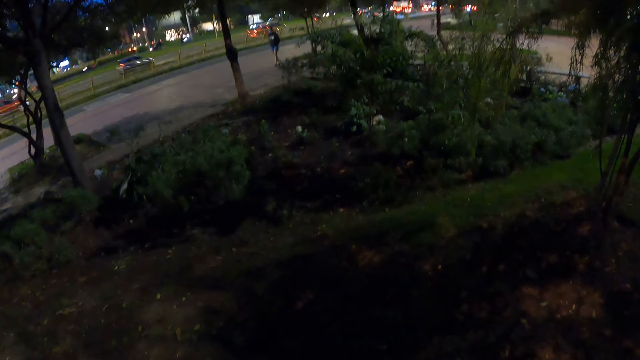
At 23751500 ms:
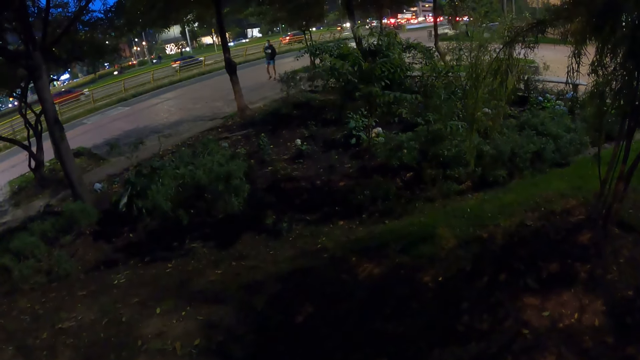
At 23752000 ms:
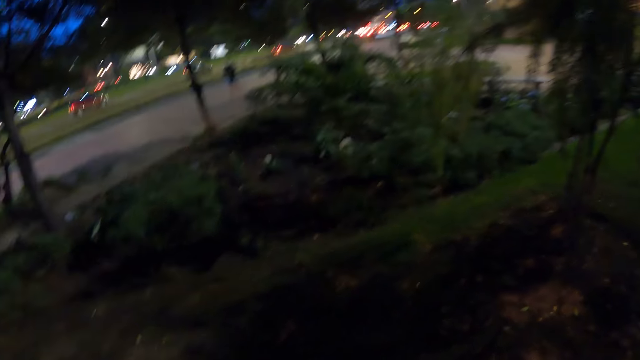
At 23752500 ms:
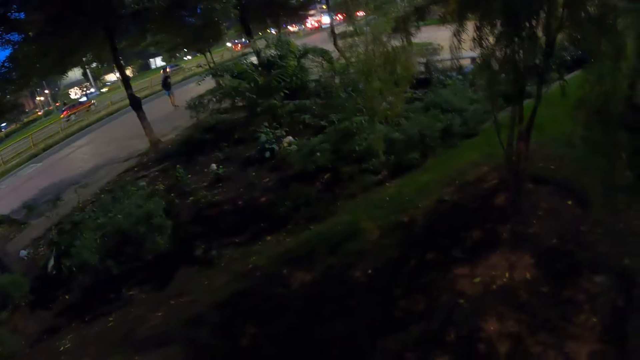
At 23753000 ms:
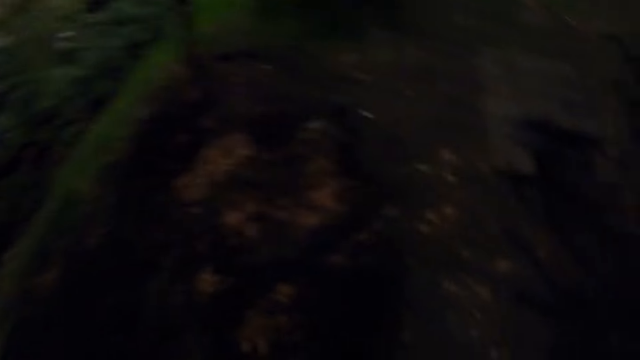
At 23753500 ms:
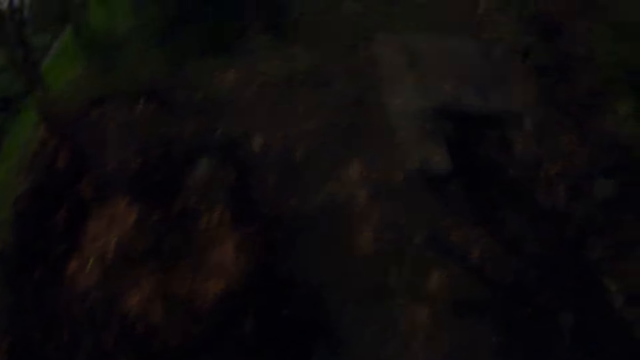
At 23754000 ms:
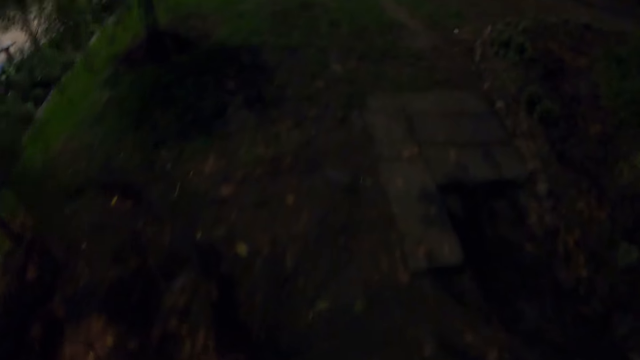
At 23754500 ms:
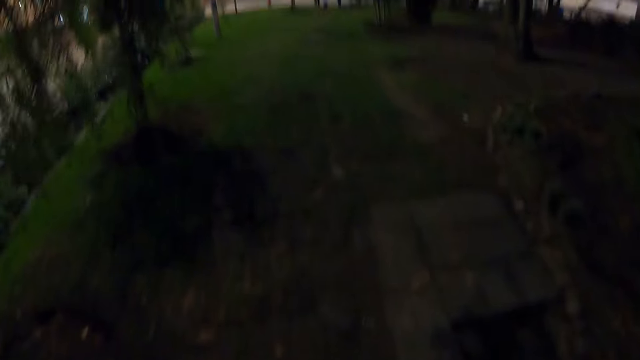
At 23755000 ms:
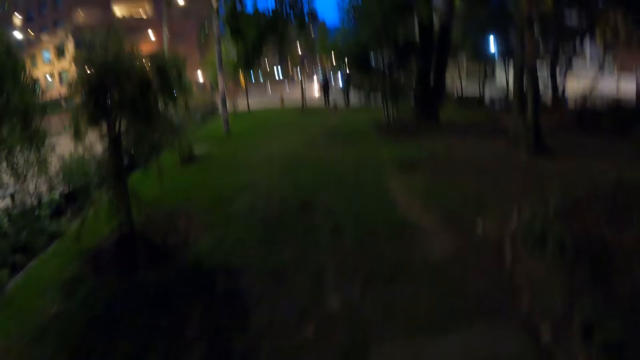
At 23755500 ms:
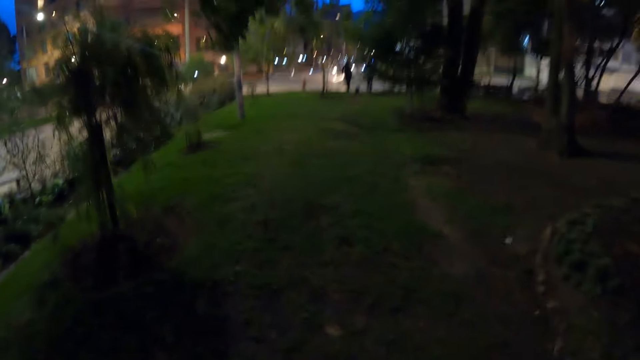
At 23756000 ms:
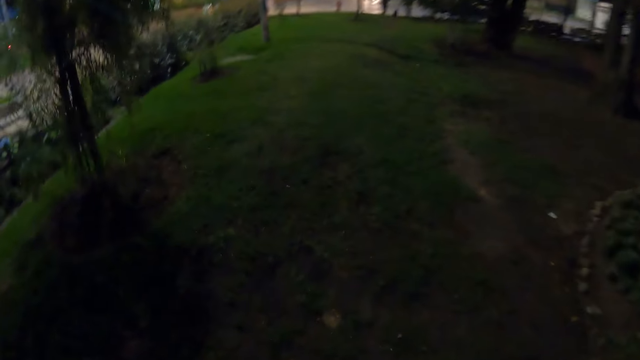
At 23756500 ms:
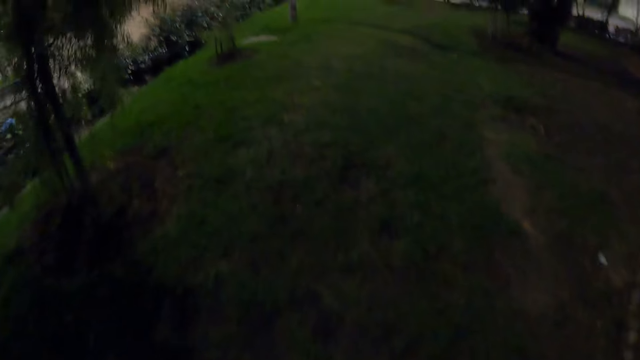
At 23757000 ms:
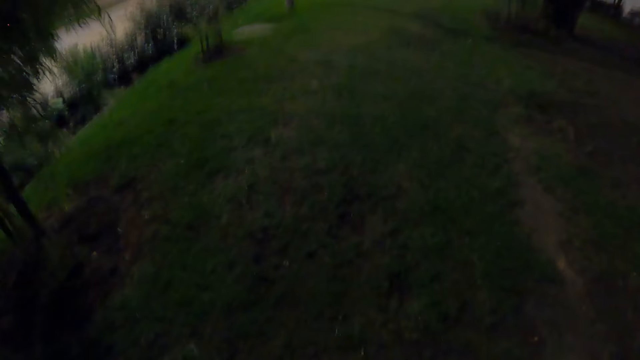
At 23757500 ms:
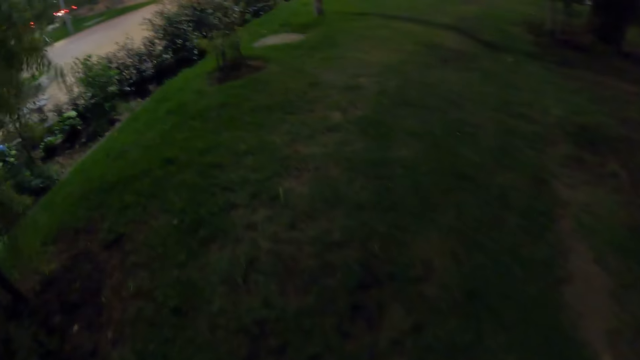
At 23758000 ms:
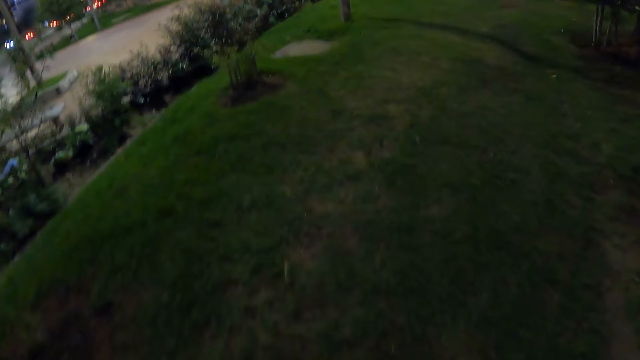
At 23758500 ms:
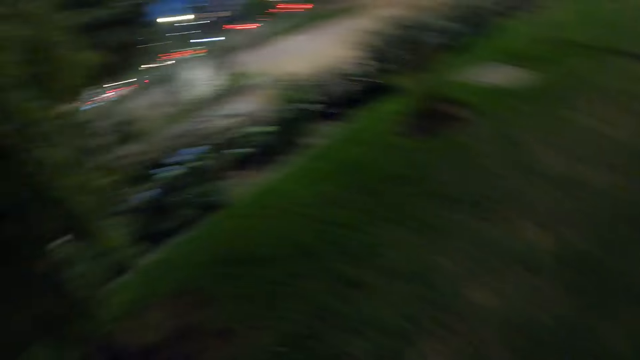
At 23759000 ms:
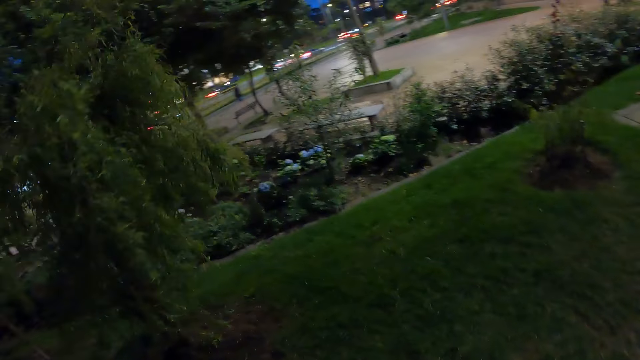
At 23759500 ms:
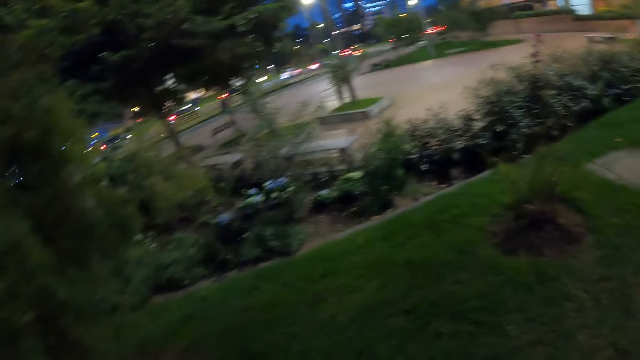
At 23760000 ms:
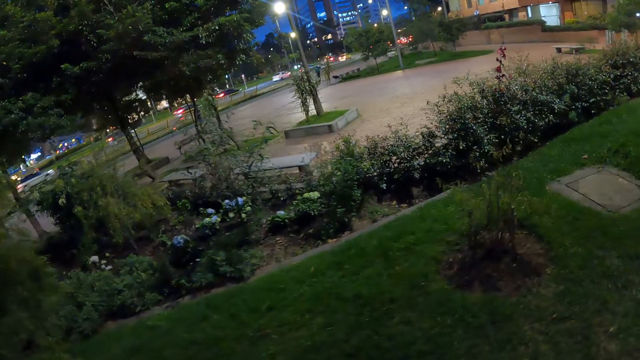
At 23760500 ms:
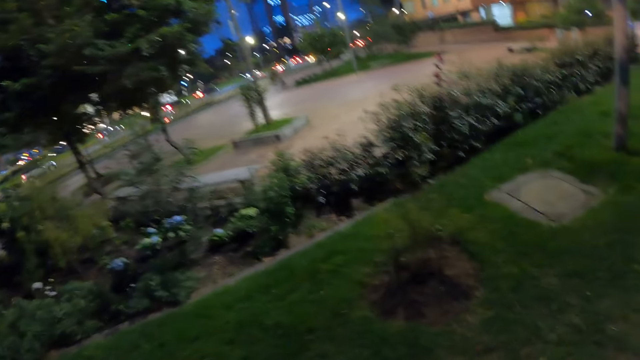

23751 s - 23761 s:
The camera wearer stares around. They walk on the lawn beside the sidewalk.

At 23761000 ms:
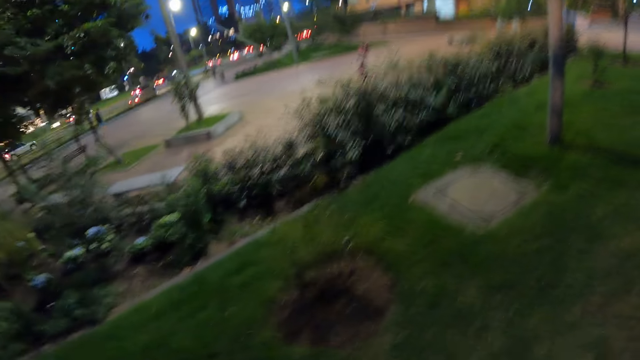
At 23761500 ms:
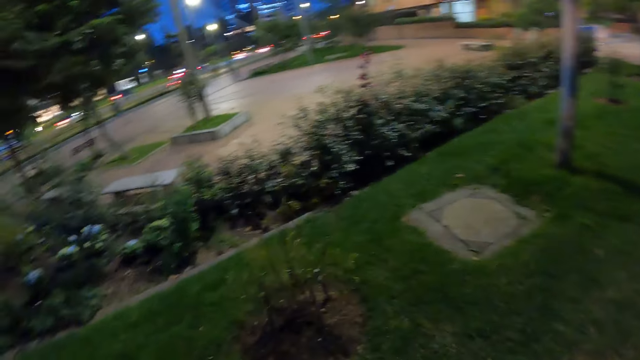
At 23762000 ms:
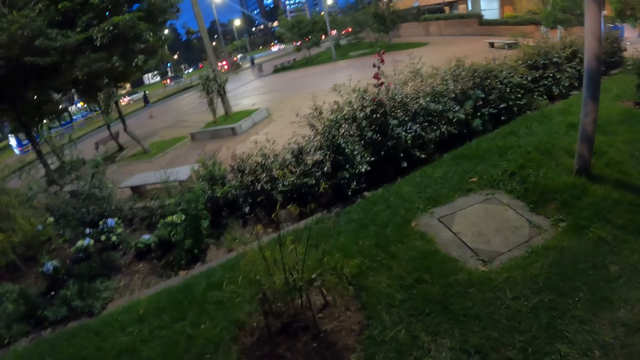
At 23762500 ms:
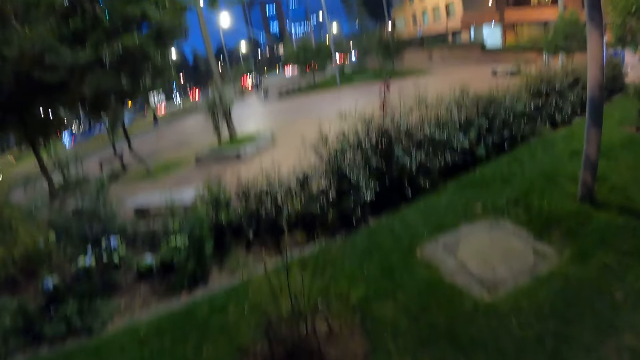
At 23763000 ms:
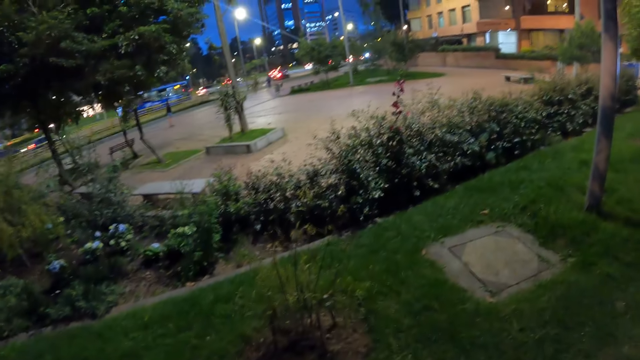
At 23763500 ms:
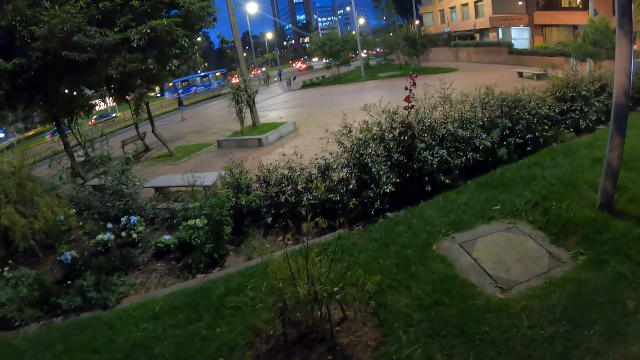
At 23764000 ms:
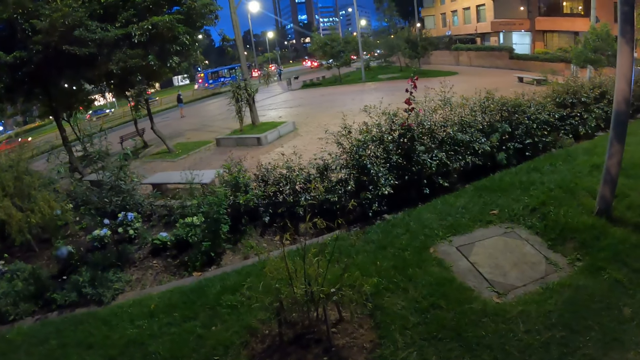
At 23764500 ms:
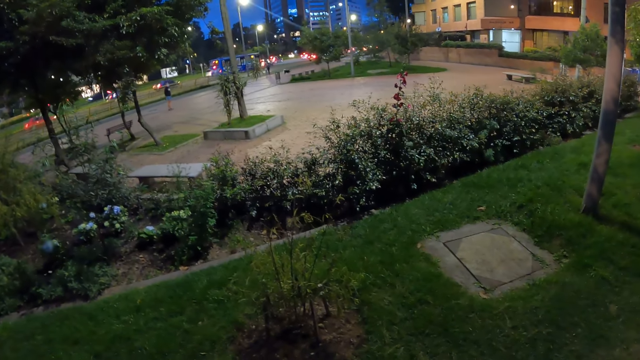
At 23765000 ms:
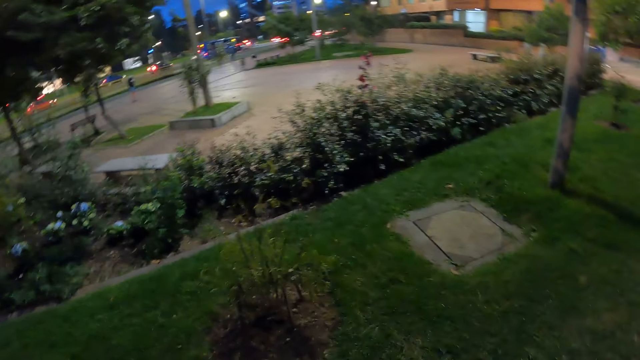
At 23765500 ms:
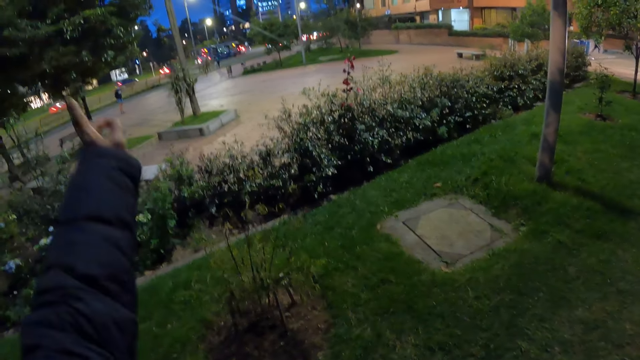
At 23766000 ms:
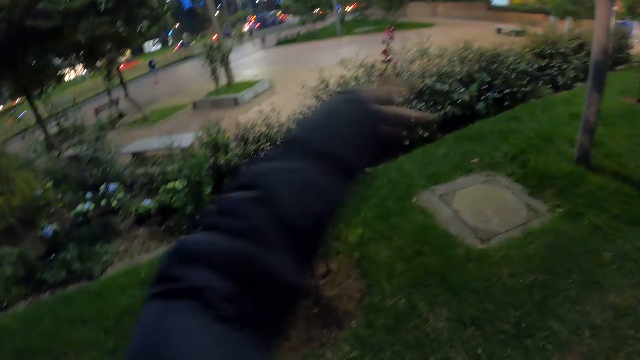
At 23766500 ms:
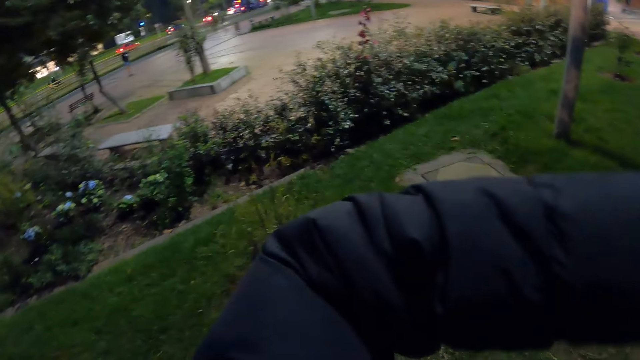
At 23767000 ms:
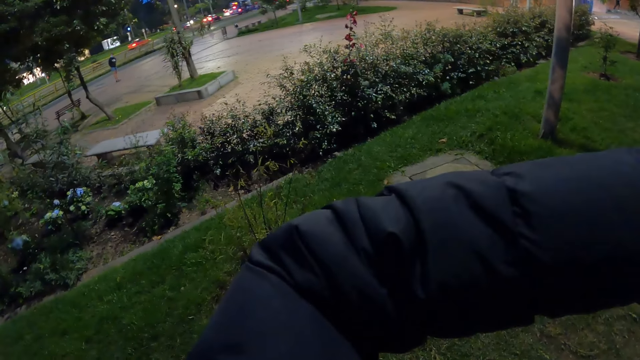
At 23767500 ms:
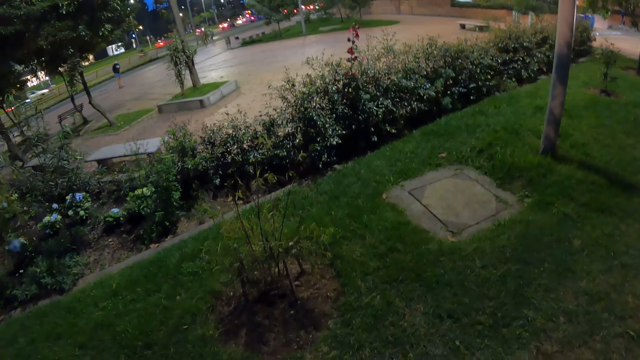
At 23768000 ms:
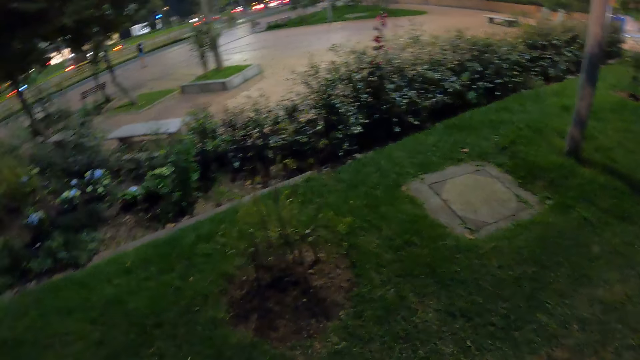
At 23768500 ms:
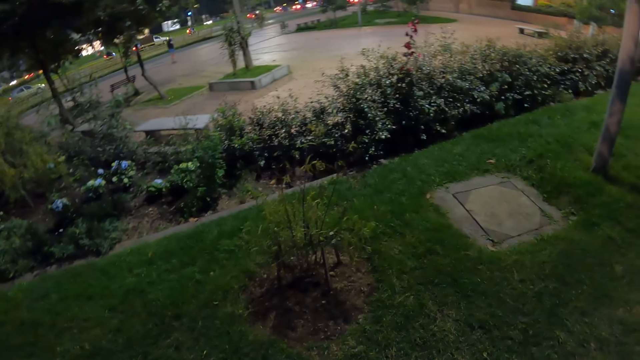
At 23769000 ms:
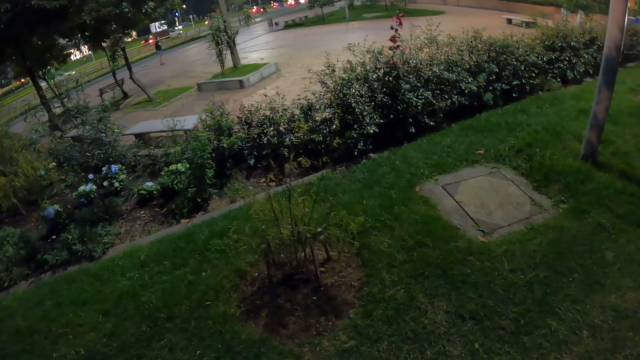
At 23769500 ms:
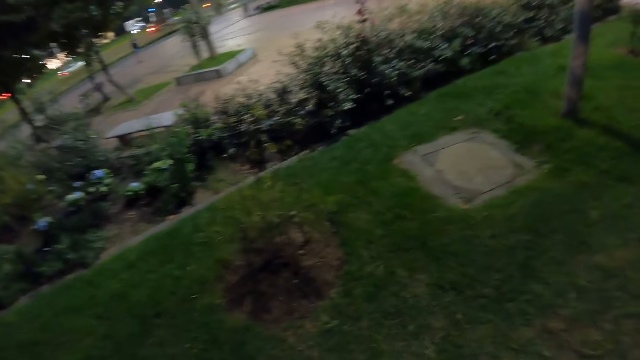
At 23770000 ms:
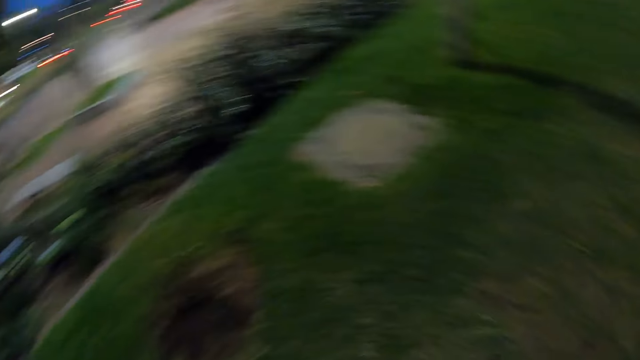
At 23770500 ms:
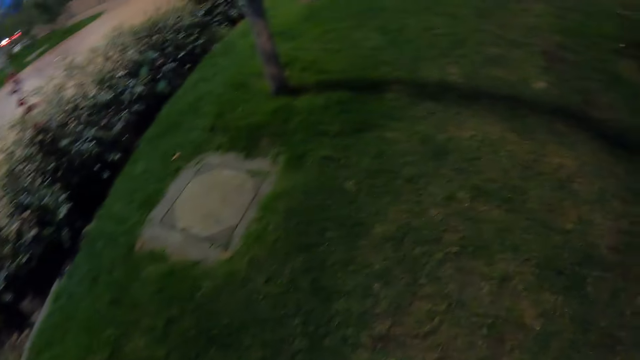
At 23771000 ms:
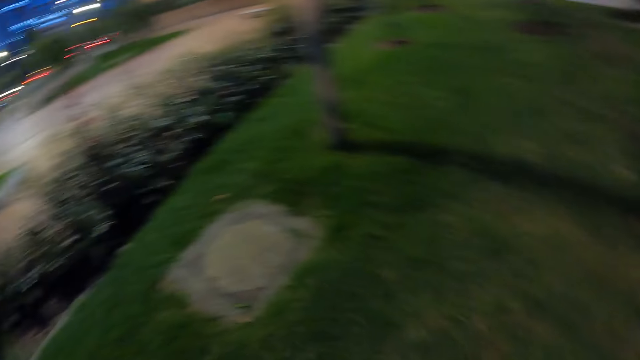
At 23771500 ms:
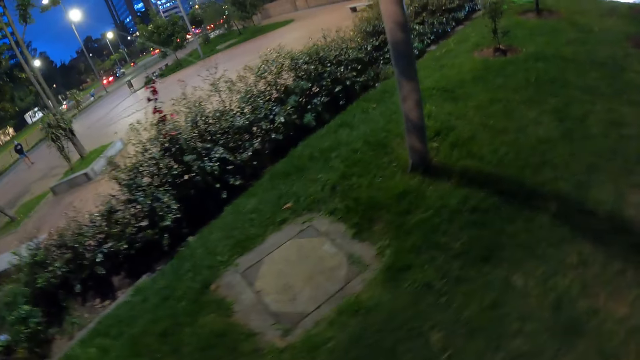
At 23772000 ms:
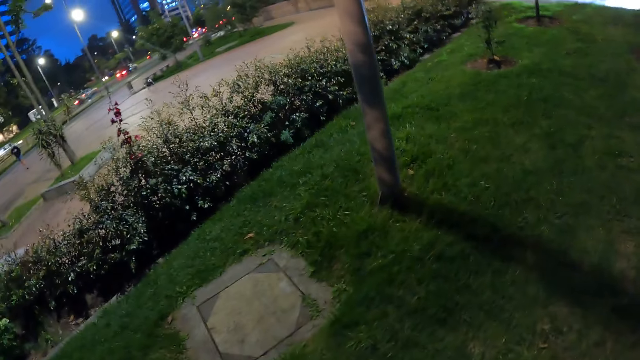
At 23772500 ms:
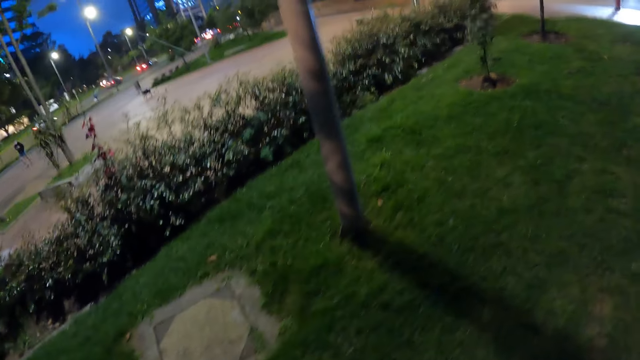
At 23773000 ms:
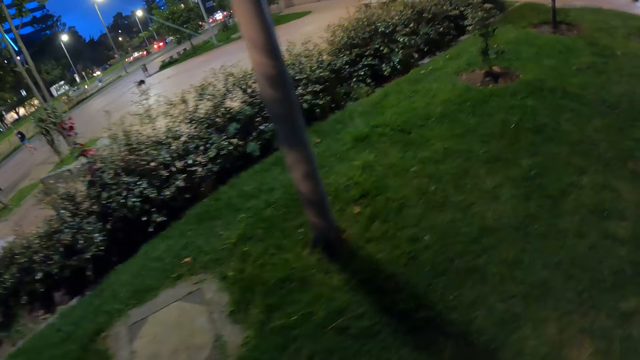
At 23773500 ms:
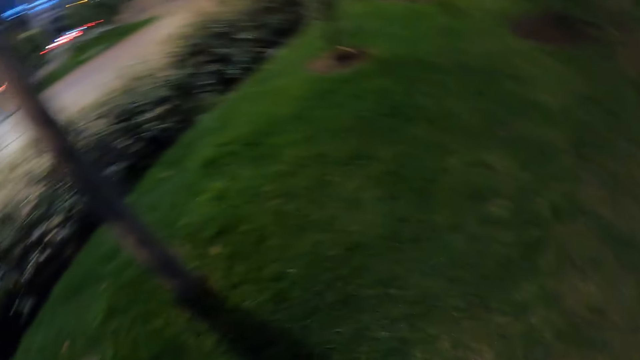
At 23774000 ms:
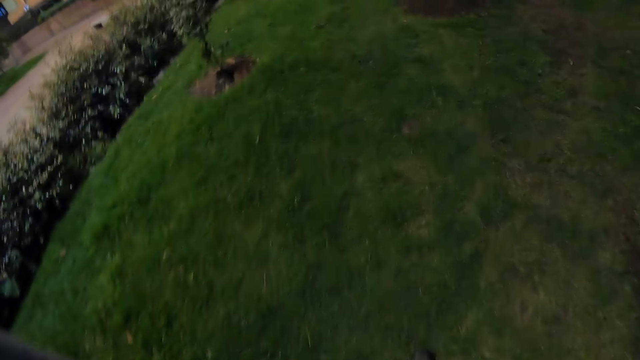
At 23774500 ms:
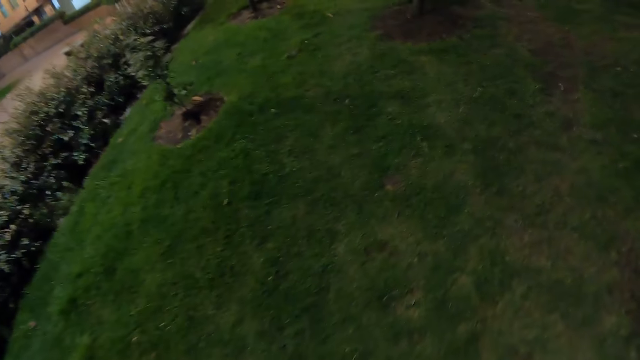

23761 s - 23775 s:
The camera wearer stands on the road. He signals the dog with his left hand. He points a finger with the left hand. He waves the hand in the air. He puts the hand down. He stands on the road. He walks.
